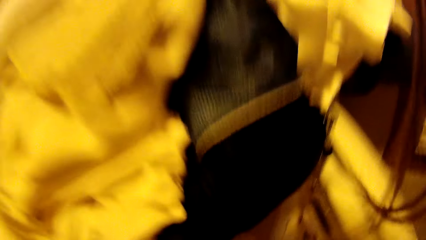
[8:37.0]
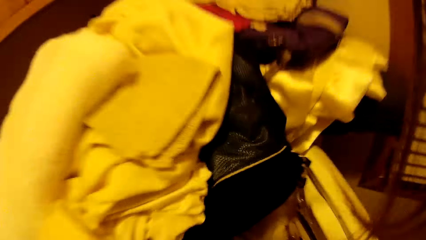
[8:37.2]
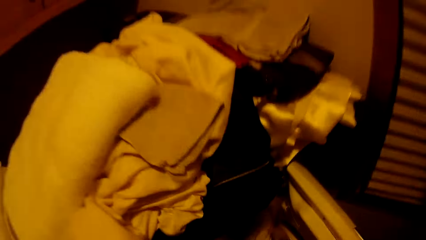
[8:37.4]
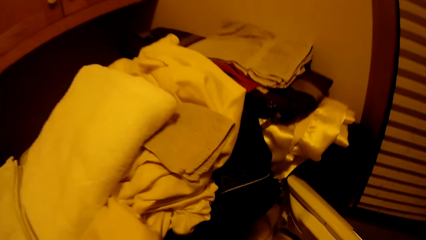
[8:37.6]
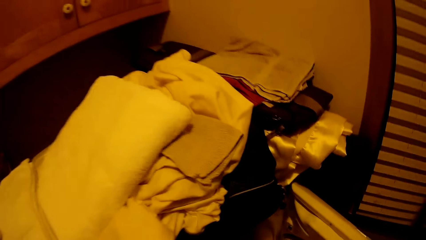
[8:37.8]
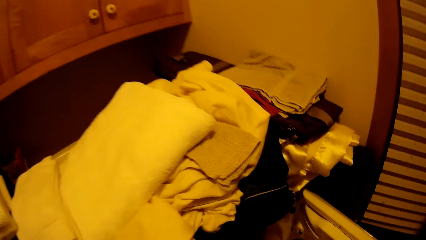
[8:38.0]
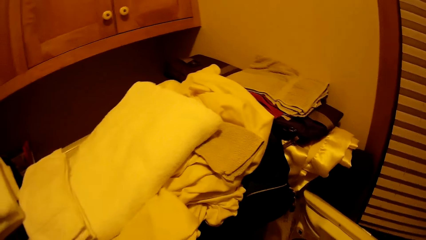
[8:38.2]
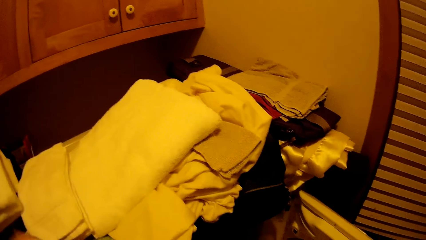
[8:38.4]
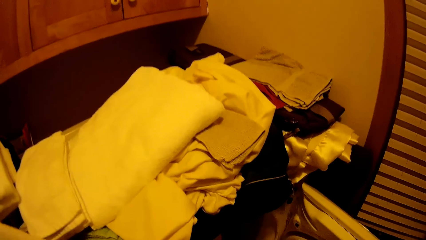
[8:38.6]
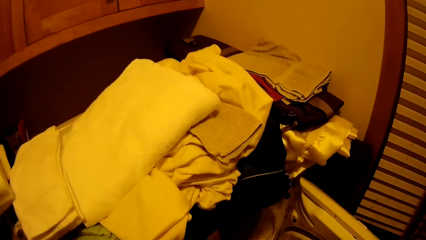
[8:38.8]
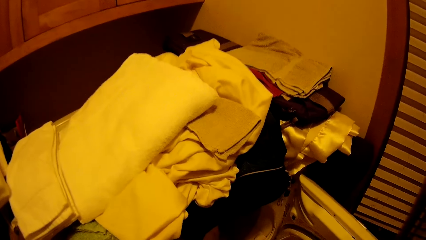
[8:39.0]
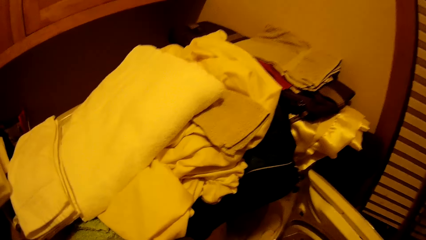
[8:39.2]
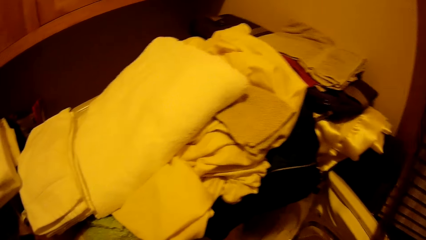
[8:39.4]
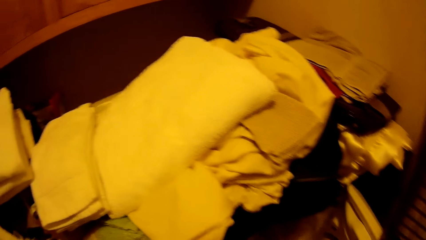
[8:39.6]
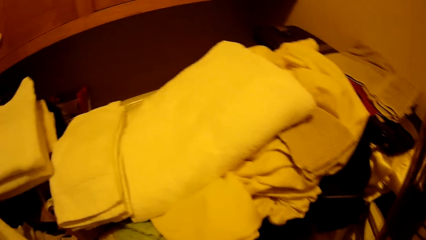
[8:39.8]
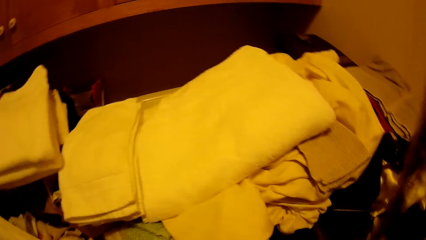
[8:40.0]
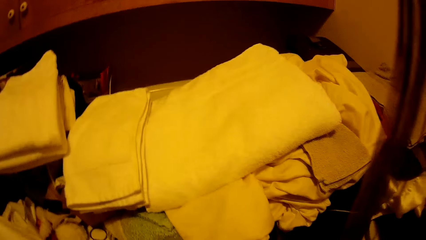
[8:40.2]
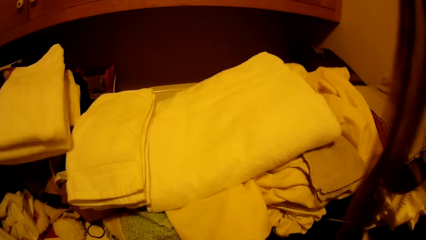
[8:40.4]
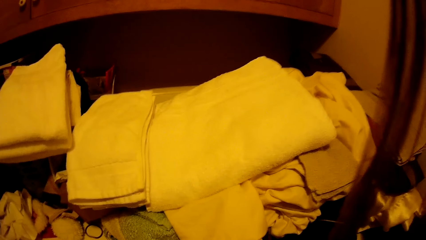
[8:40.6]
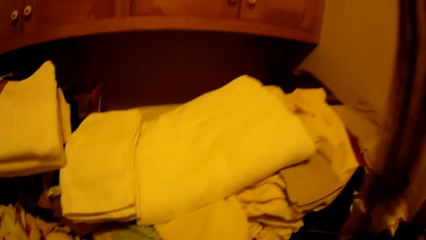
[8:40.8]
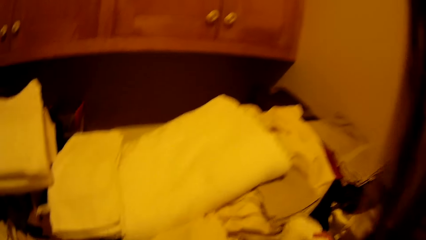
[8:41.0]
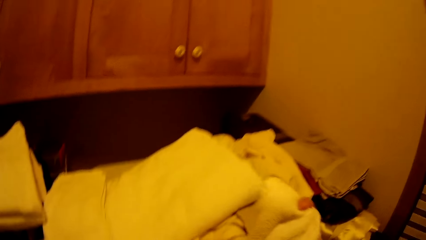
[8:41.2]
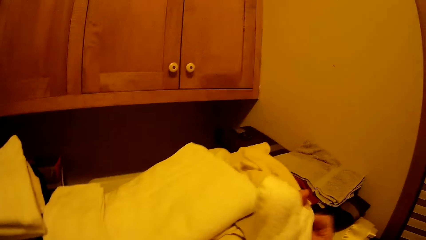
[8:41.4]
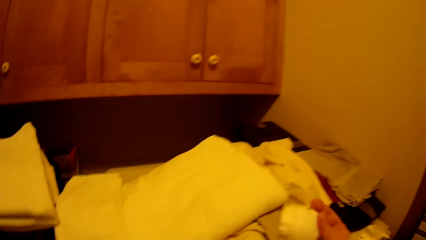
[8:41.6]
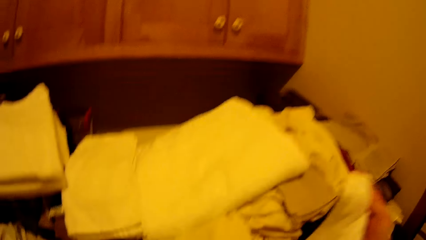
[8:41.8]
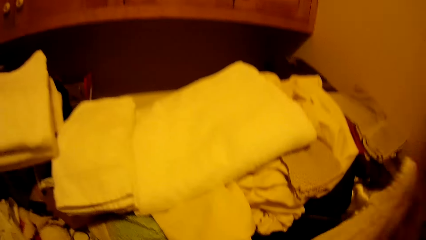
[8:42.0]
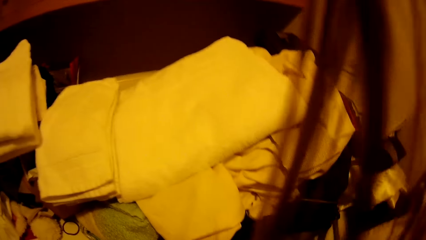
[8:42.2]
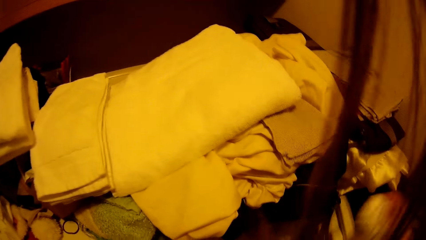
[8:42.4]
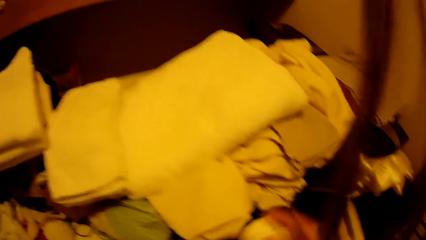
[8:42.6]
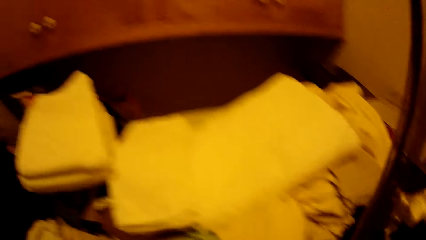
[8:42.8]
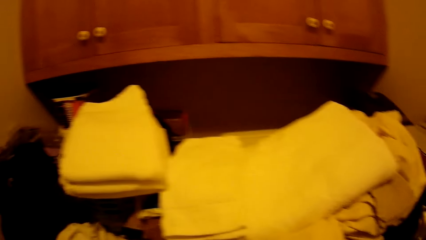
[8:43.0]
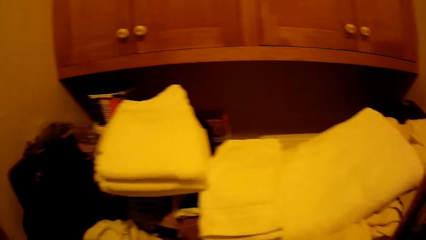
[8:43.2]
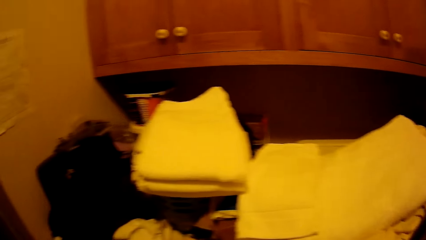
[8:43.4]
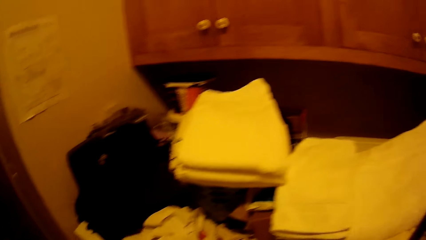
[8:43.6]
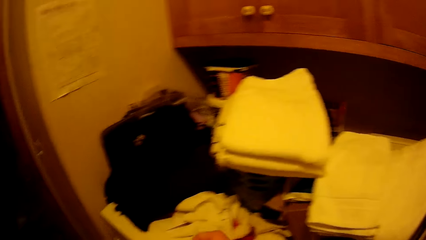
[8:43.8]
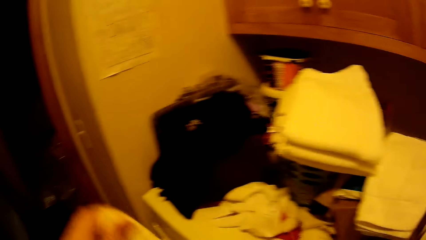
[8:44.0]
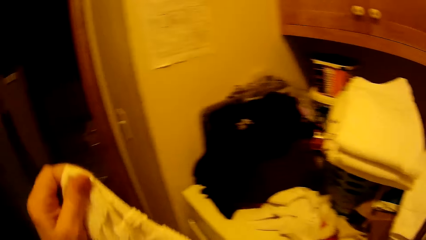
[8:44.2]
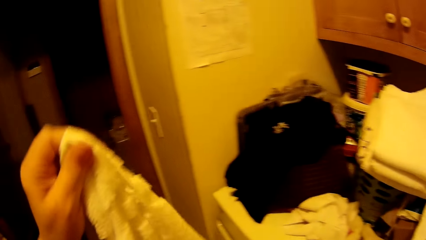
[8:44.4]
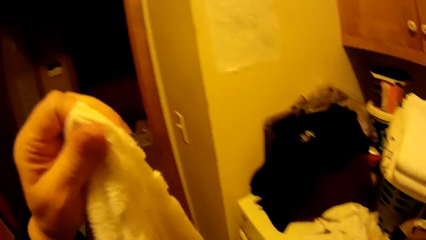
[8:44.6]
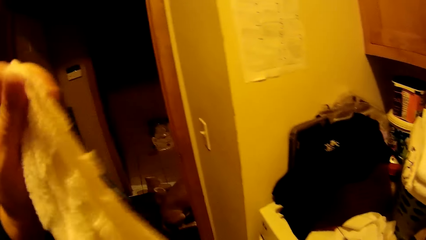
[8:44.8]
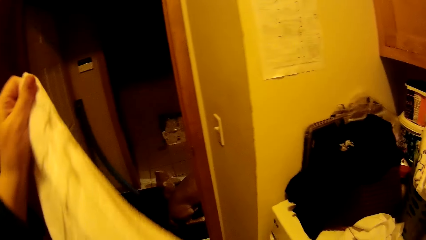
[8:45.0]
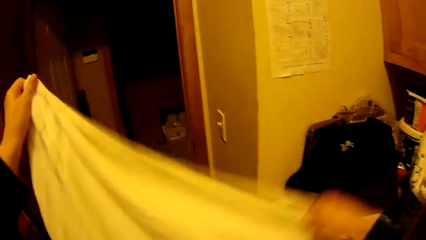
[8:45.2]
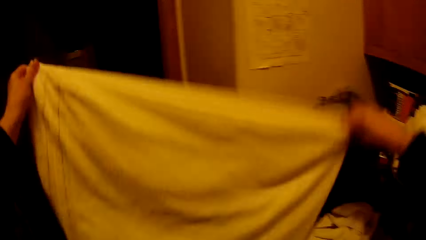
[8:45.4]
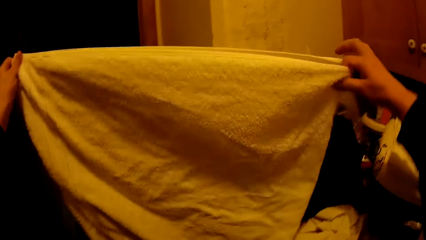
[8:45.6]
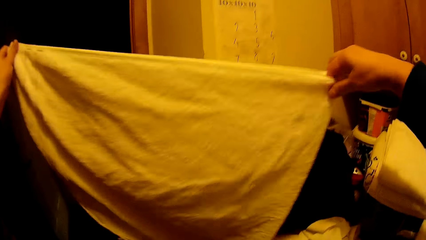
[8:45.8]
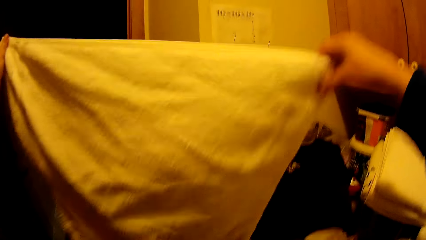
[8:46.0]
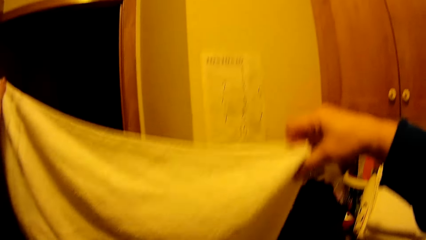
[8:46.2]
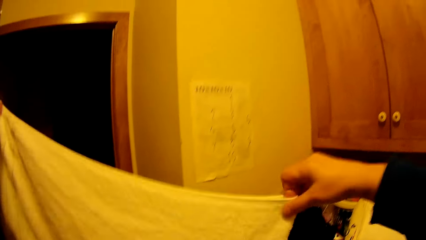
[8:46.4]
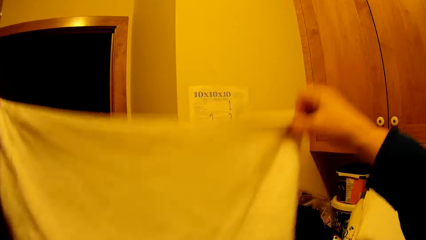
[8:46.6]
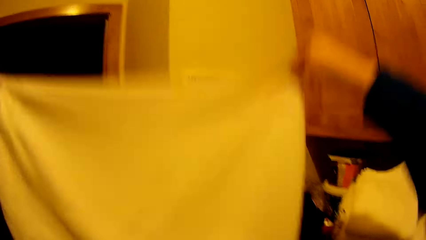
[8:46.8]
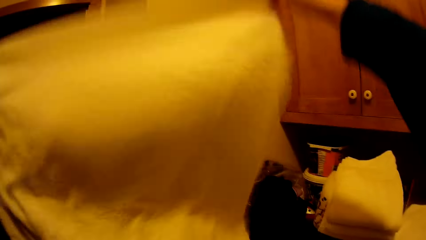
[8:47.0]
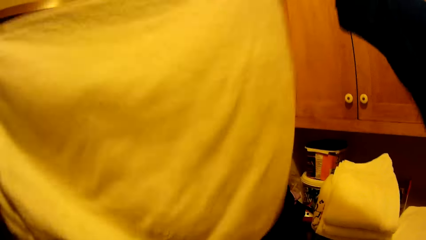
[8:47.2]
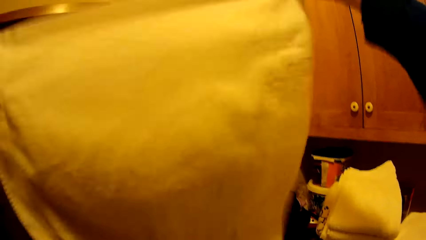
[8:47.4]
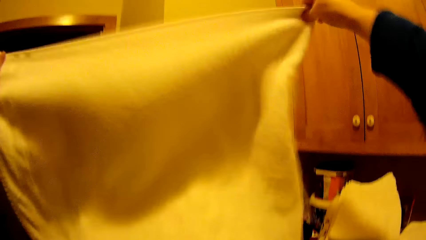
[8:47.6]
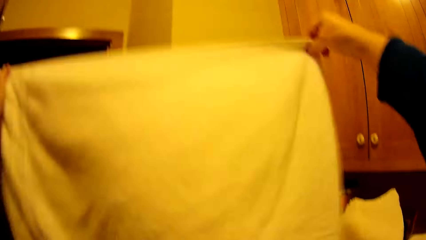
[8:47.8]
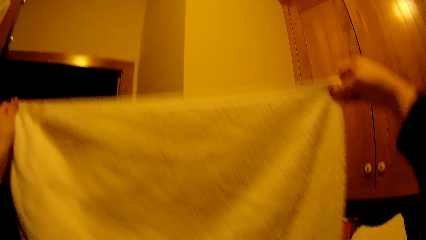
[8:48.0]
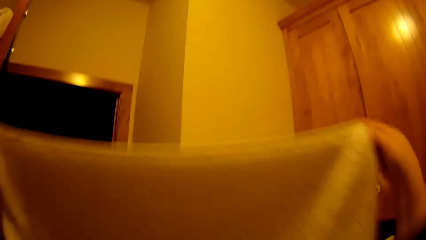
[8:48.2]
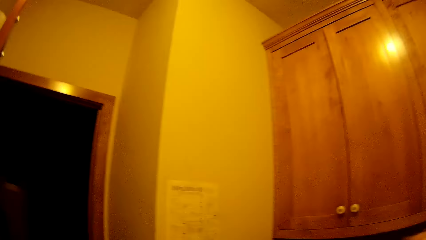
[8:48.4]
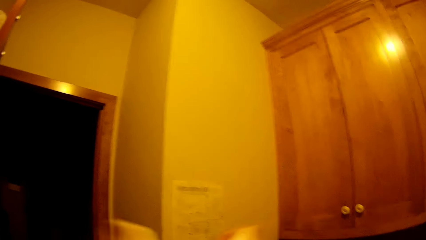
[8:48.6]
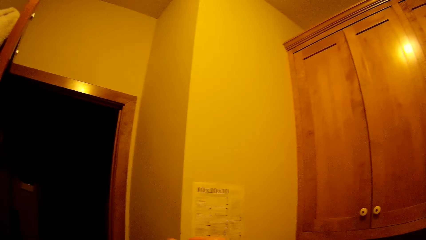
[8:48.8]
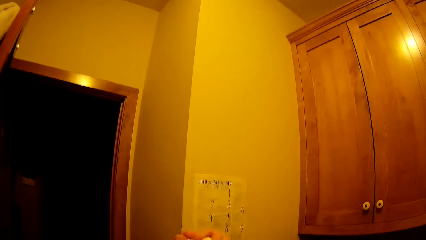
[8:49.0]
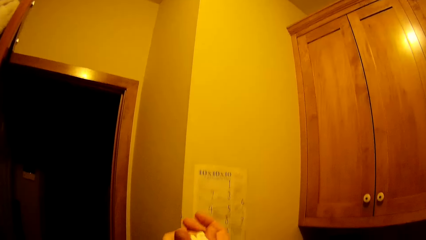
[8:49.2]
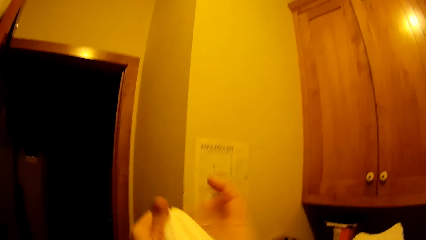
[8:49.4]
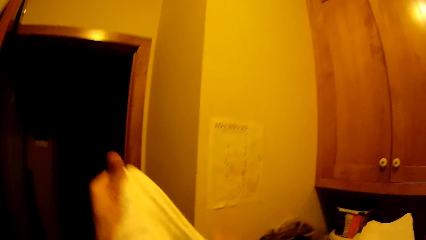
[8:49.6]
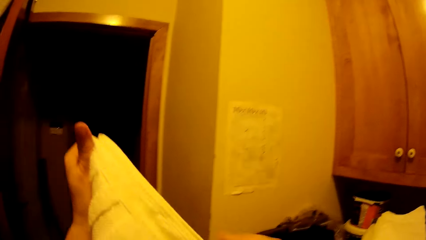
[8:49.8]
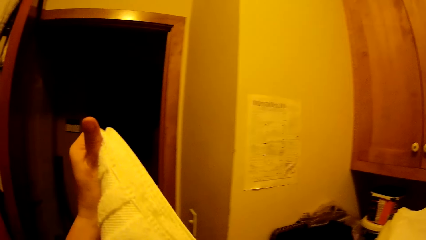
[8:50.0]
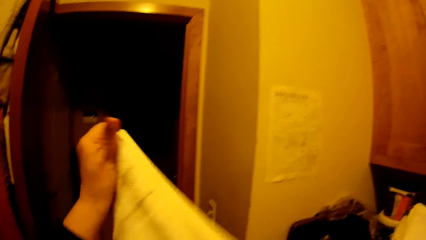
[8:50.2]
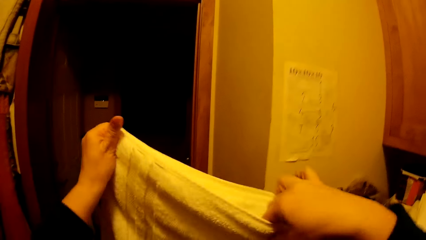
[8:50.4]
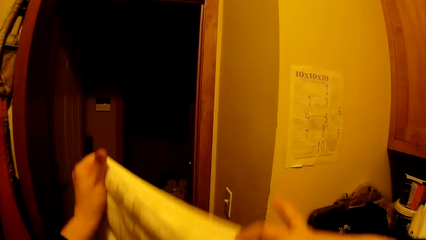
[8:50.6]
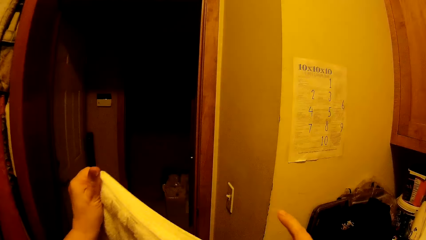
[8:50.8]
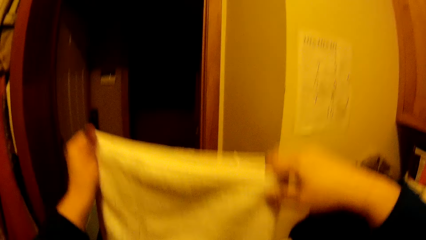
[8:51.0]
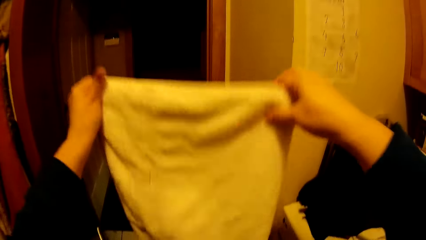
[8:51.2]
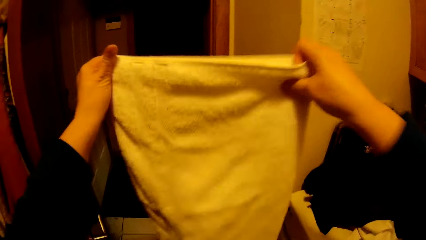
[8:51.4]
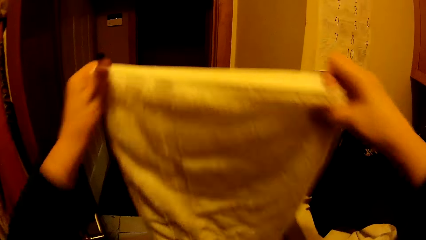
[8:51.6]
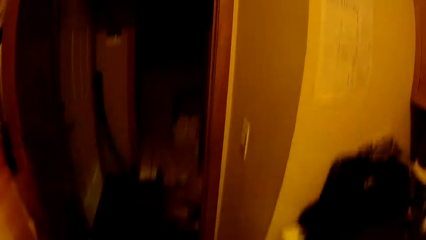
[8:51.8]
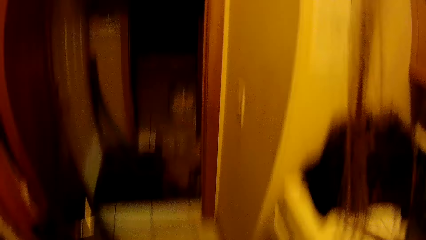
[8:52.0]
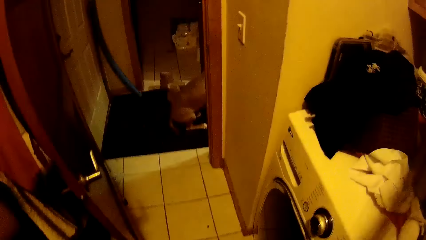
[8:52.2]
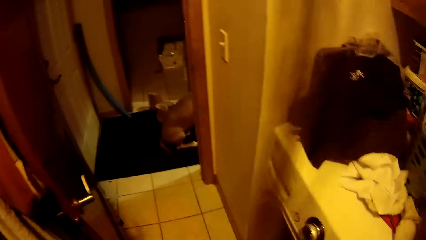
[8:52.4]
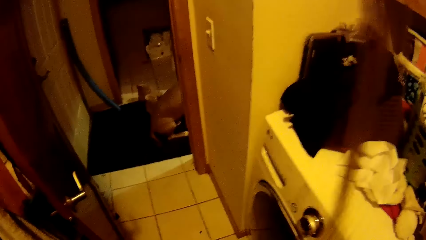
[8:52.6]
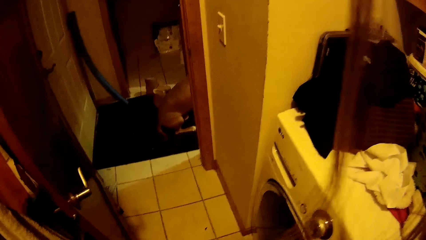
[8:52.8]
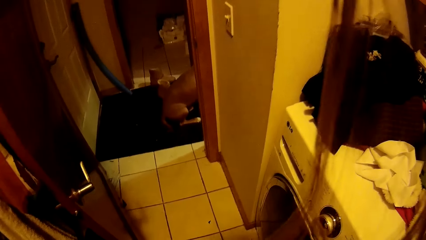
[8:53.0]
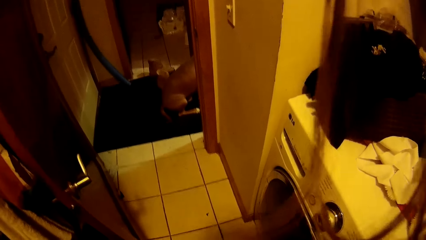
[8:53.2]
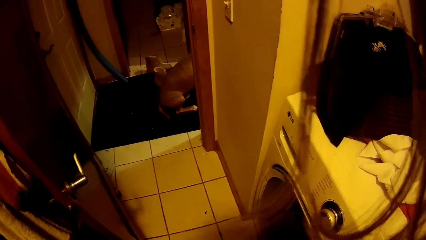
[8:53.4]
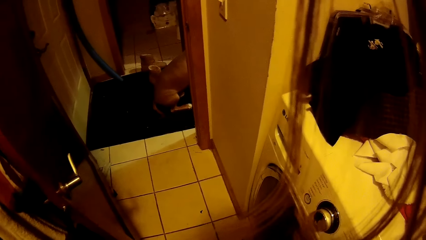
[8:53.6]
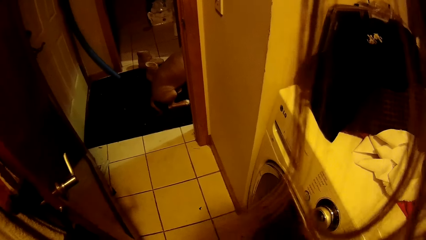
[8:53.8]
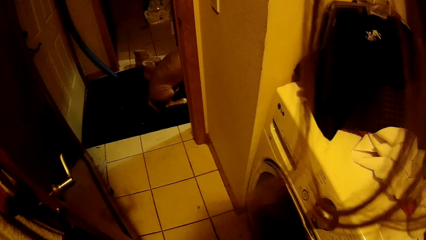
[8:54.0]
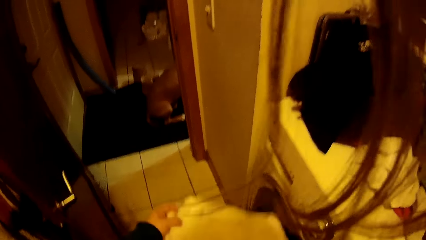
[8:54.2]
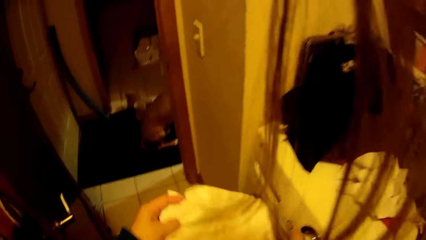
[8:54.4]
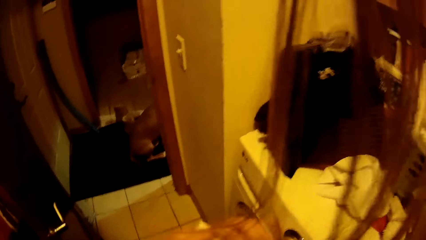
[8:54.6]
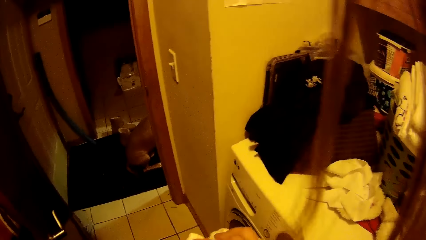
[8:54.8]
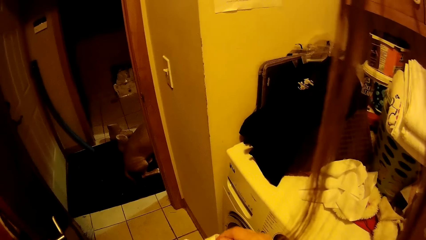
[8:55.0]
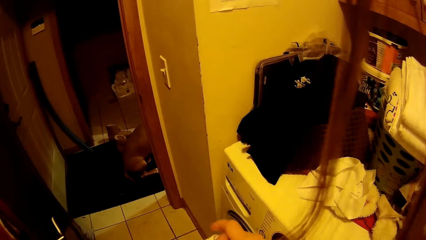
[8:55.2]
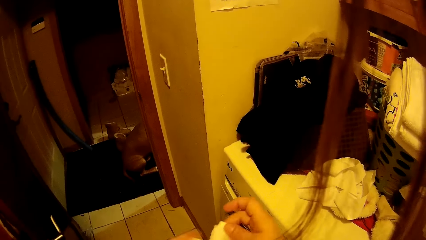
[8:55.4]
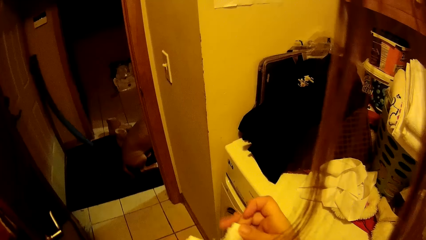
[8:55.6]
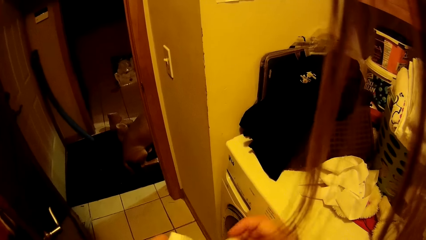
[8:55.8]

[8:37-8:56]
The camera wearer takes a towel from the washing machine. He folds the towel in the room. He holds the towel with his hands.
